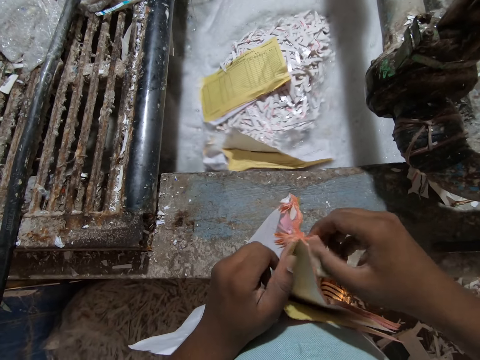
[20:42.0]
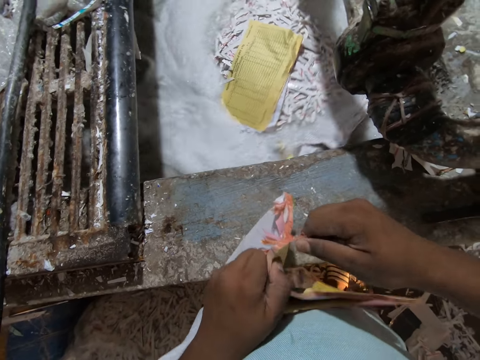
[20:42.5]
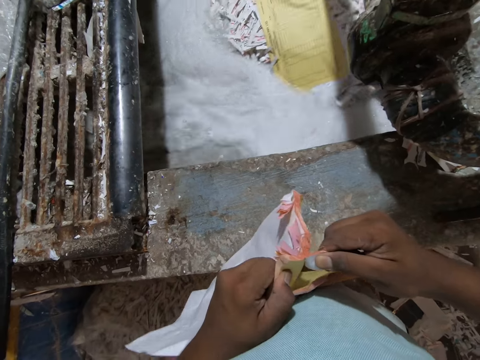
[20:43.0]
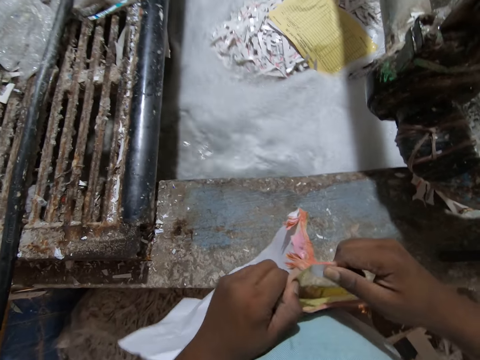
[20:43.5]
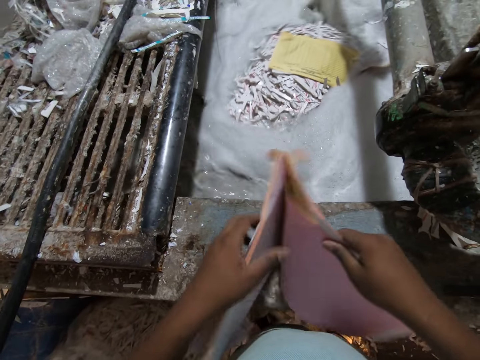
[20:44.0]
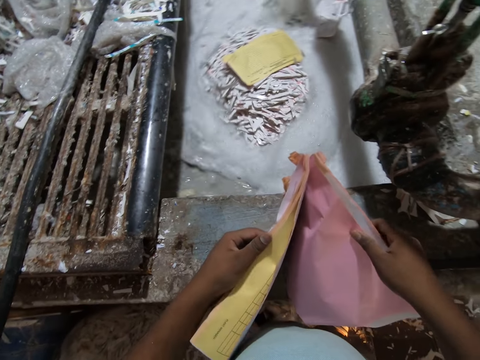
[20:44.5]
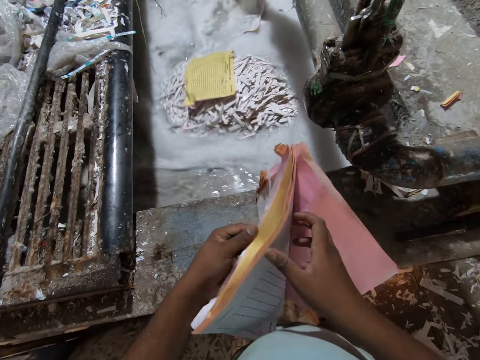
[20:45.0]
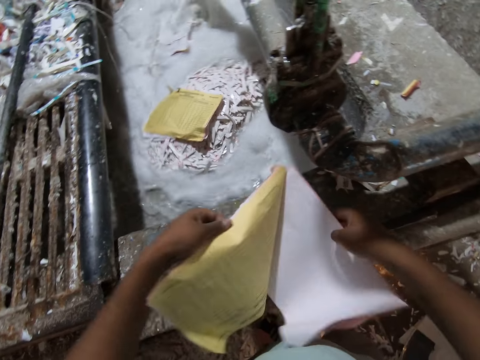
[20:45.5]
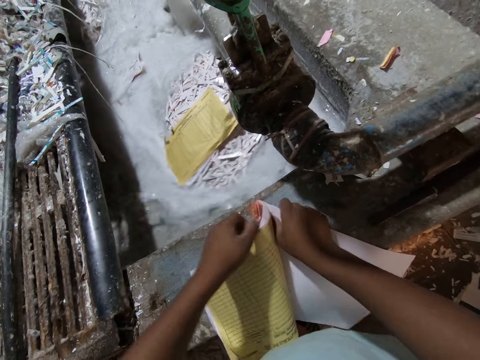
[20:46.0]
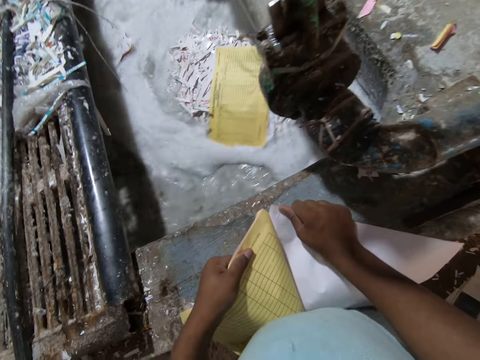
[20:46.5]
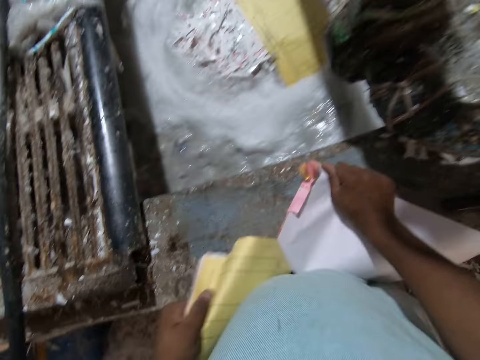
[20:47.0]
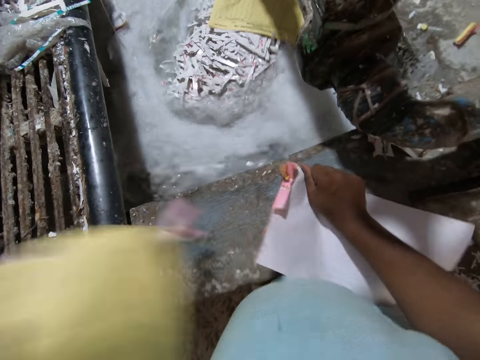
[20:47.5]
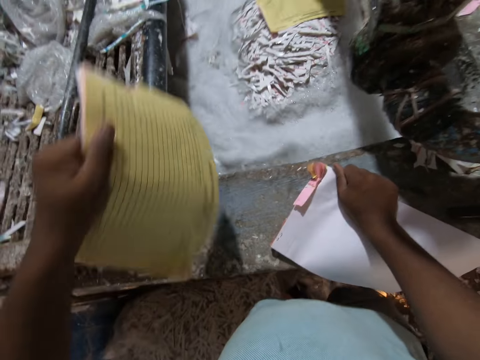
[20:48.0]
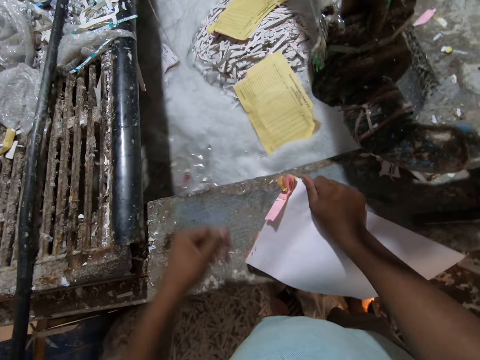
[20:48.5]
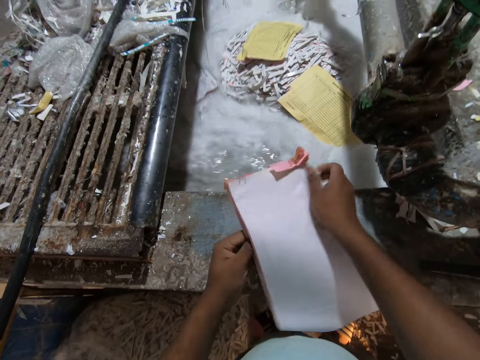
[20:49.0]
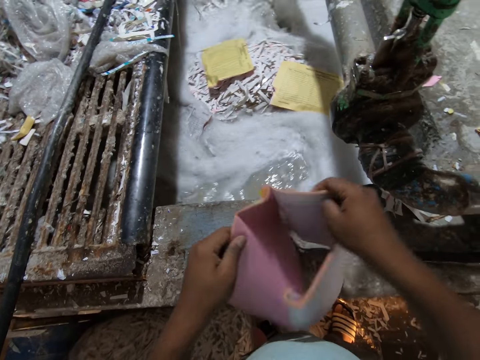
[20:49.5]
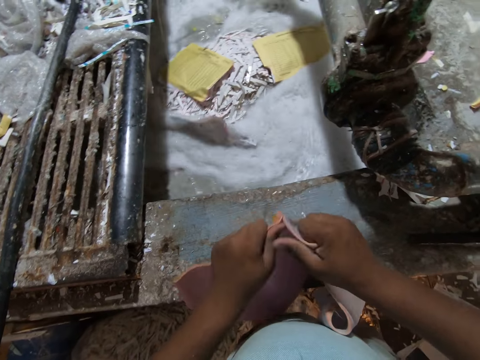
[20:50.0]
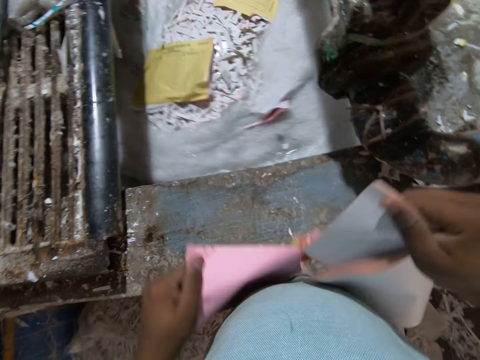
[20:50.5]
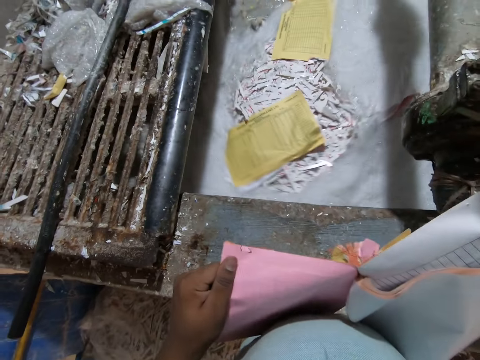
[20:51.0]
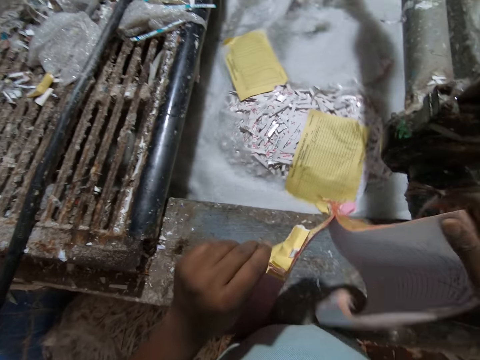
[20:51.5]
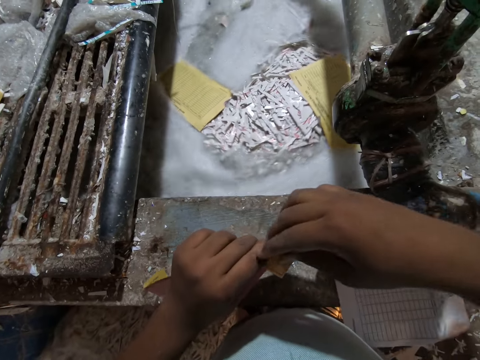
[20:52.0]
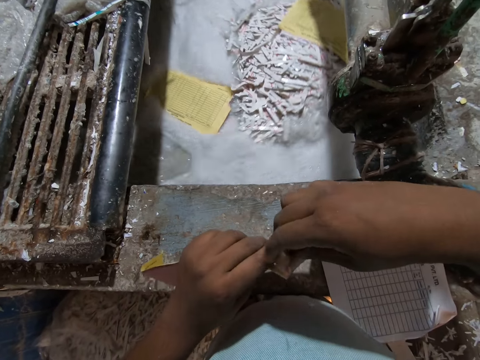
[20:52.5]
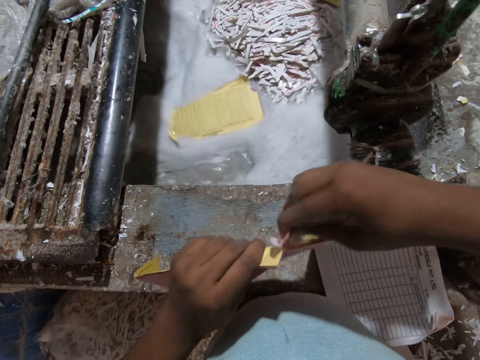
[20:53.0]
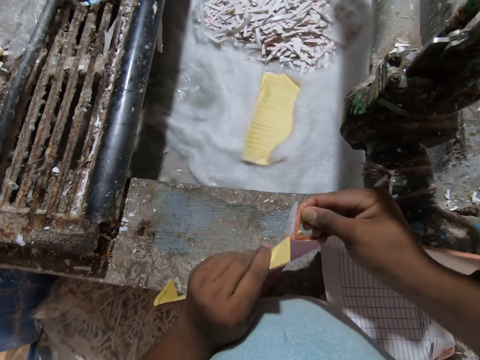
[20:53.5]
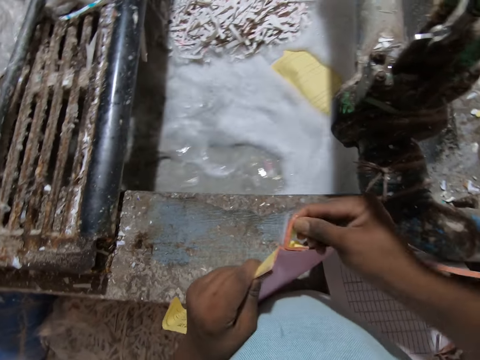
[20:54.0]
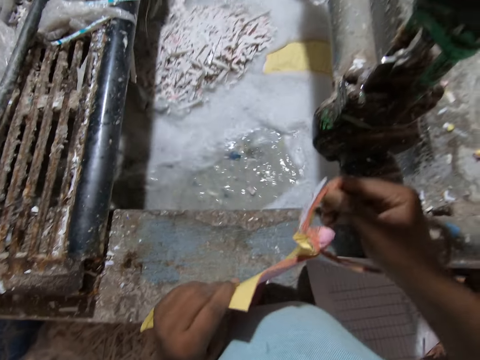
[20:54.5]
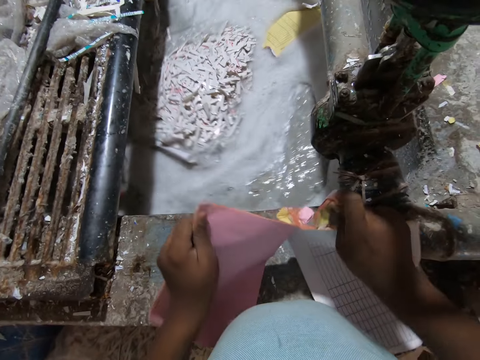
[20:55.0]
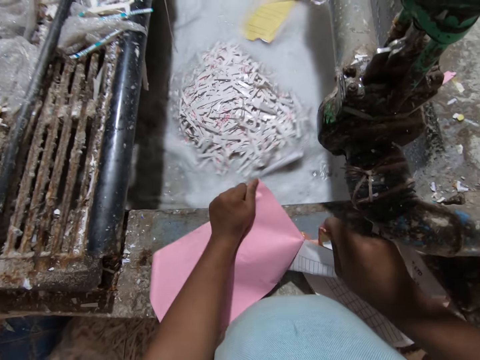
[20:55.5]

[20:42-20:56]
The camera wearer passes the book to his right hand. He tears papers from the book in his right hand on the ledge of the pulp mixer with his left hand. He drops the page in the pulp mixer with his left hand. He tears papers from the book in his right hand on the ledge of the pulp mixer with his left hand. He tears some papers on the page in his left hand with his right hand.

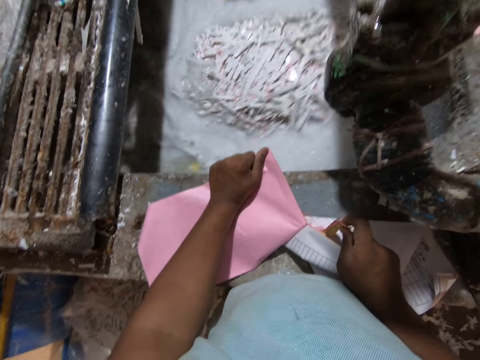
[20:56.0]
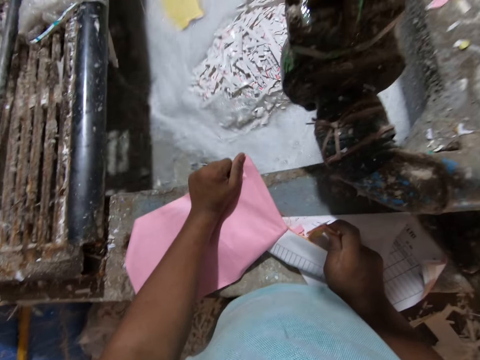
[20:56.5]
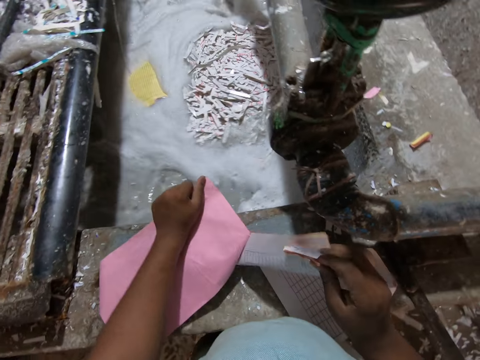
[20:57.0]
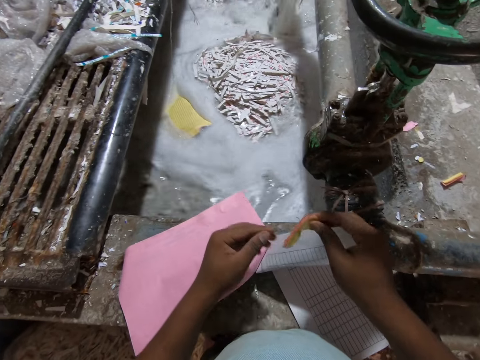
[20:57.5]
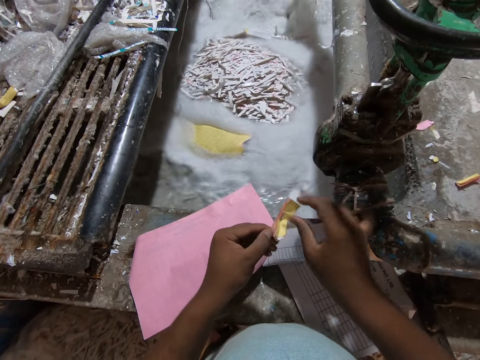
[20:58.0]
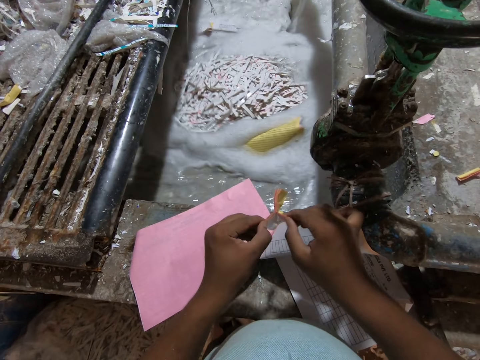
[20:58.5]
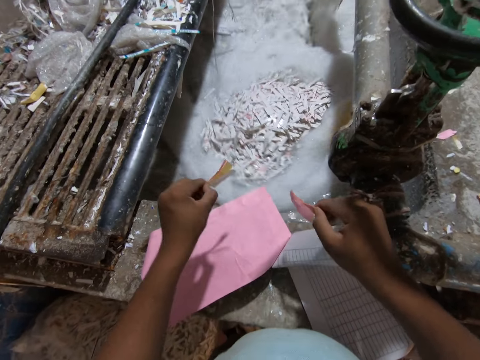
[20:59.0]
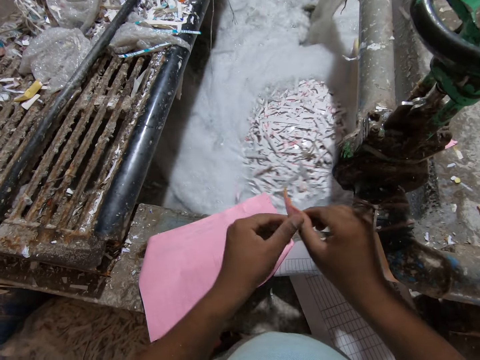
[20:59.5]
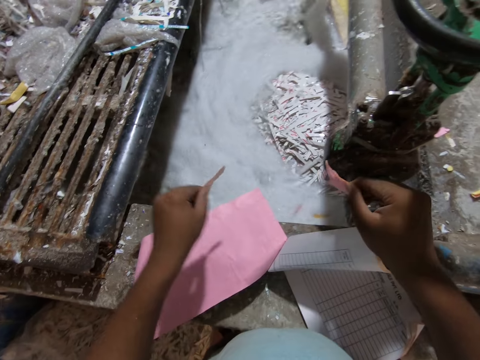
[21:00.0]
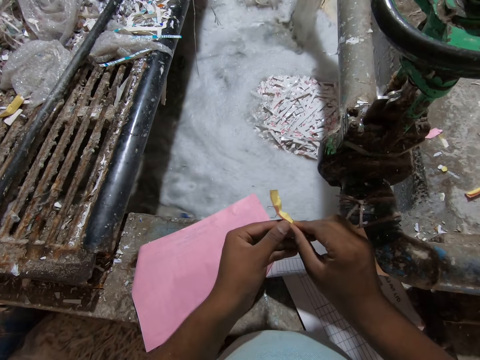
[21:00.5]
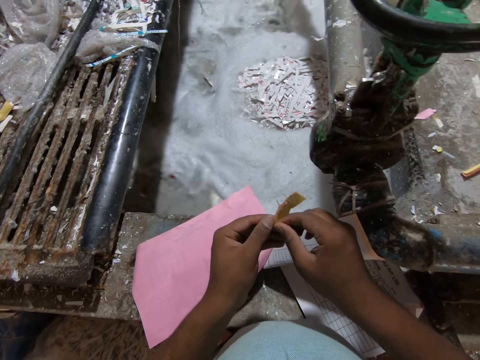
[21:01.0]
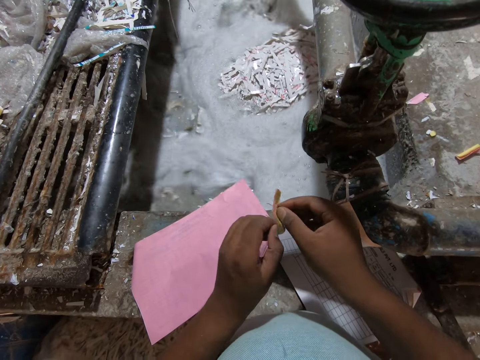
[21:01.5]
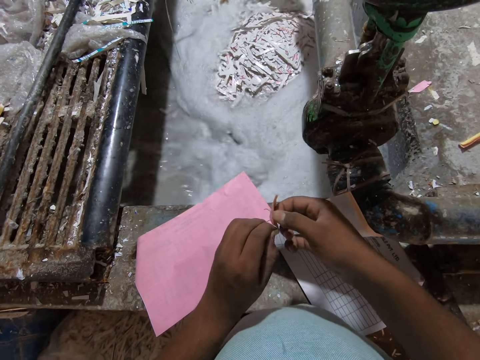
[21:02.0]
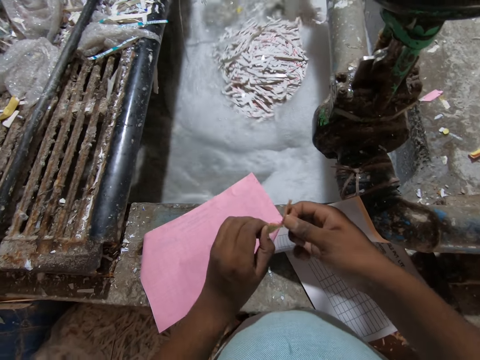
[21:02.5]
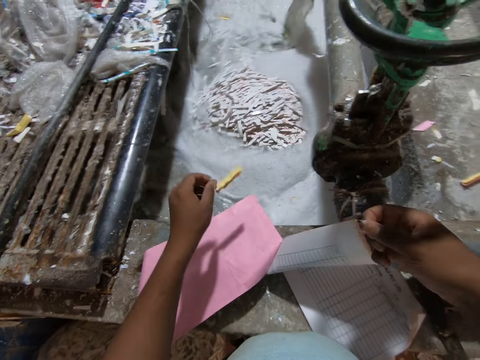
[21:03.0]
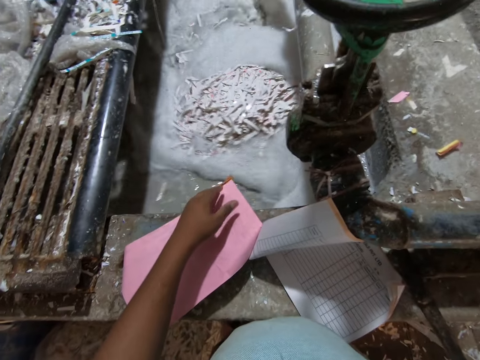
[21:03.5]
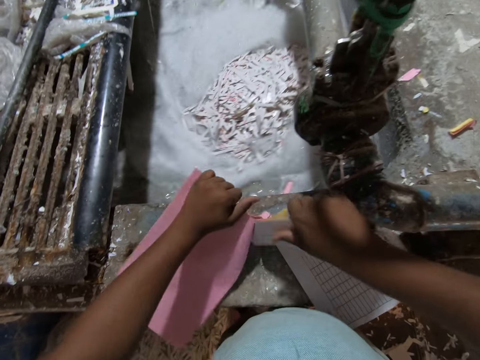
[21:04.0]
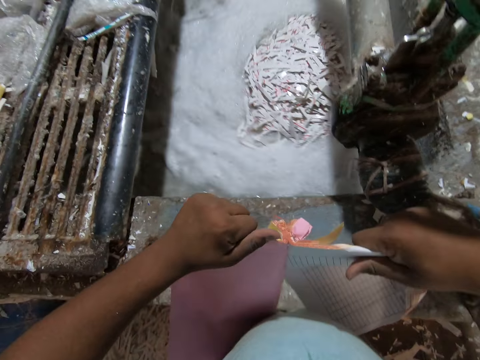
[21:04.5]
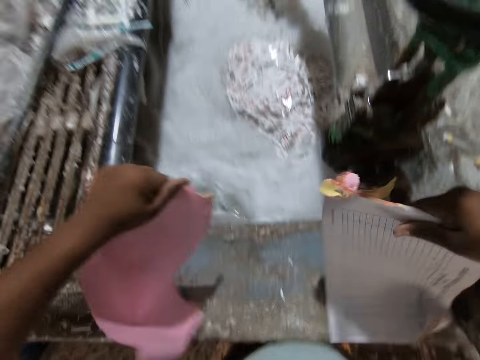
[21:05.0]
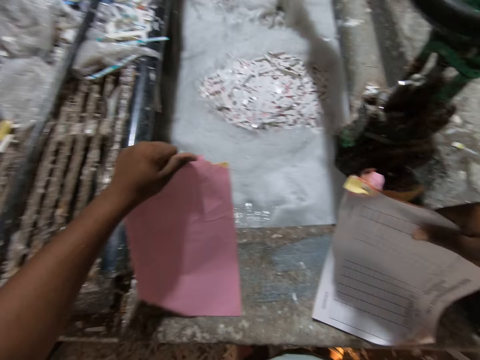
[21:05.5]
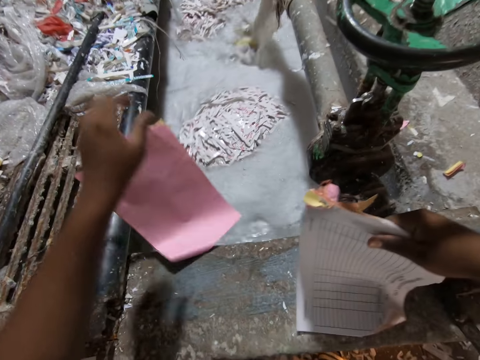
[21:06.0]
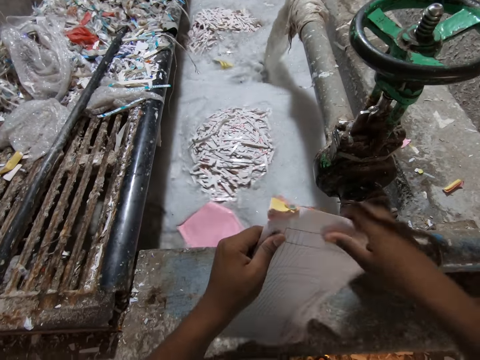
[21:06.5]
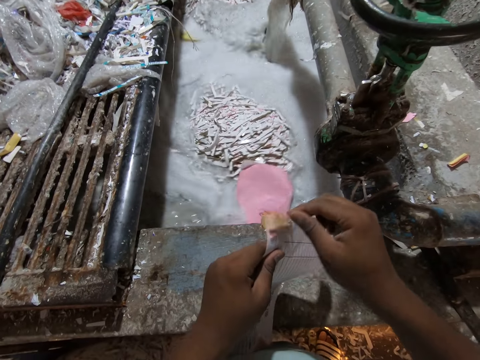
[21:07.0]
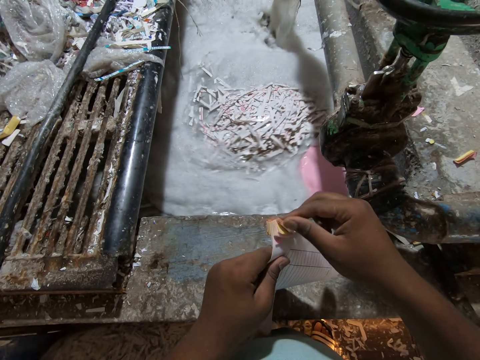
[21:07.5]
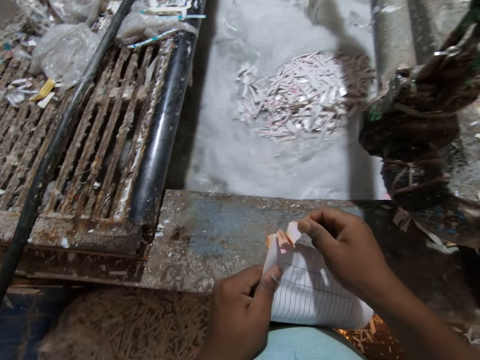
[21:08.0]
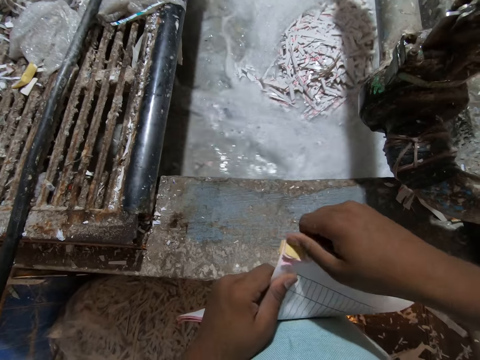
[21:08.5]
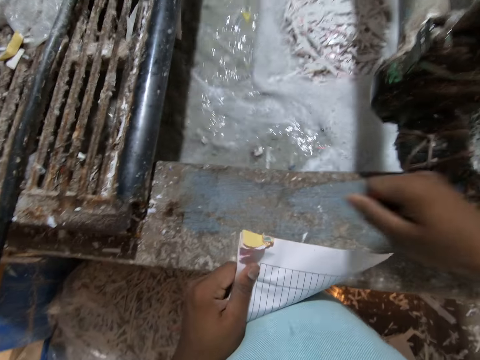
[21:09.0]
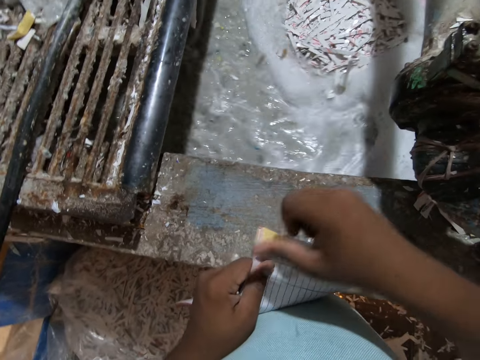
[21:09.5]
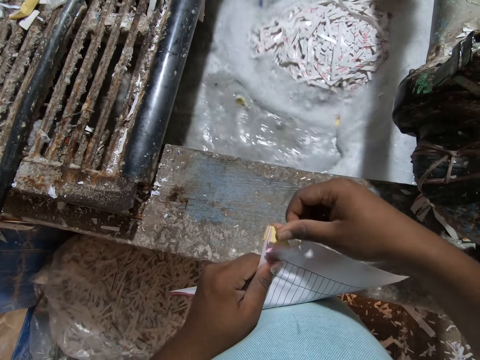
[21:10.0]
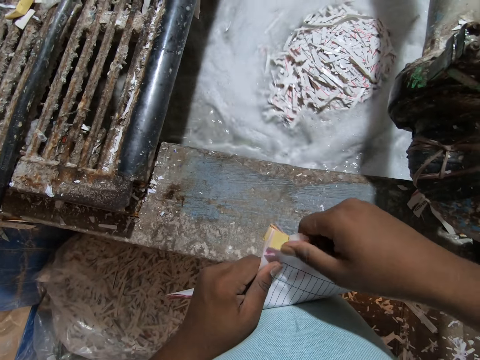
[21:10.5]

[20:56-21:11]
The camera wearer drops the book on the ledge of the pulp mixer with his left hand. He passes the papers to his left hand. He tears the papers from his right hand with his left hand. He drops the papers in the pulp mixer with his left hand. He tears a paper from the papers in his right hand with his left hand. He drops the paper in the pulp mixer with his left hand. He passes the papers to his left hand. He removes a staple from the papers in his left hand with his right hand. He drops papers in the pulp mixer with his left hand. He throws the staple on the floor with his right hand. He tears papers from the book in his right hand on the ledge of the pulp mixer with his left hand. He drops the paper in the pulp mixer with his left hand. He passes the book to his left hand. He touches a paper of the book in his left hand with his right hand. He tears the papers of the book in his left hand with his right hand. He drops papers in the pulp mixer with his right hand. He tears a paper of the book in his left hand with his right hand.
